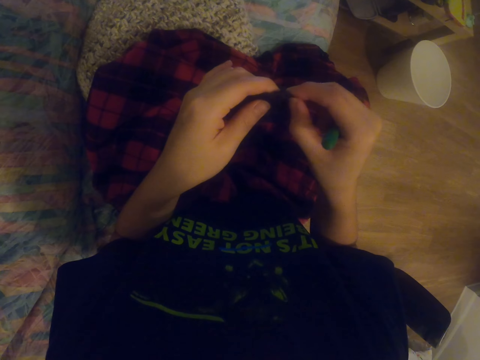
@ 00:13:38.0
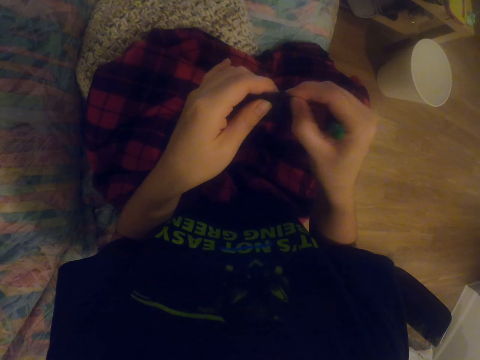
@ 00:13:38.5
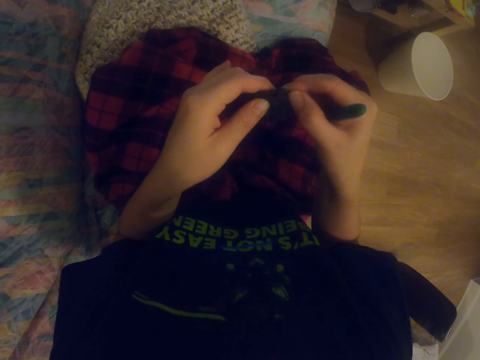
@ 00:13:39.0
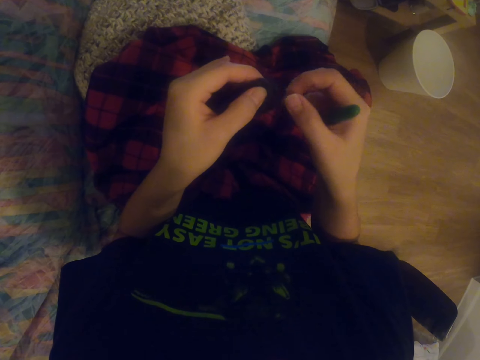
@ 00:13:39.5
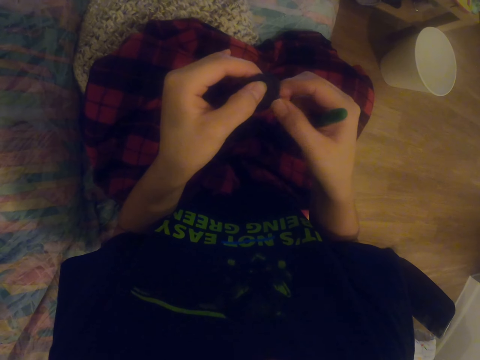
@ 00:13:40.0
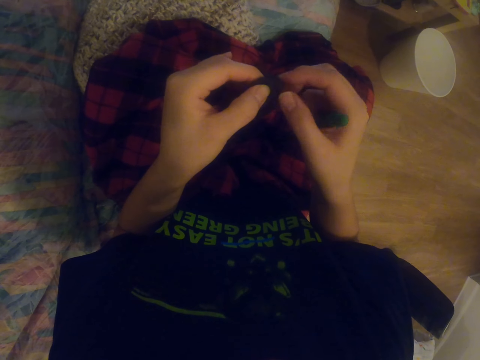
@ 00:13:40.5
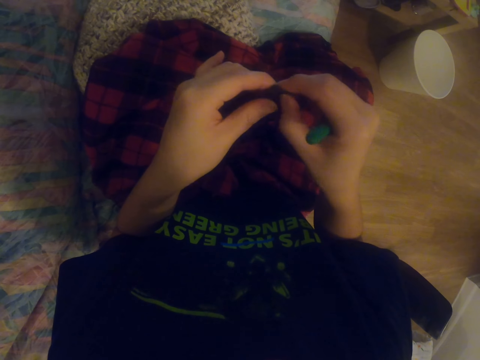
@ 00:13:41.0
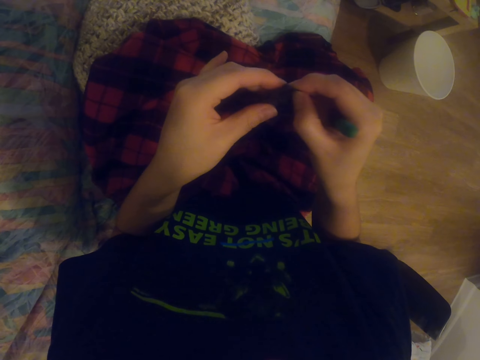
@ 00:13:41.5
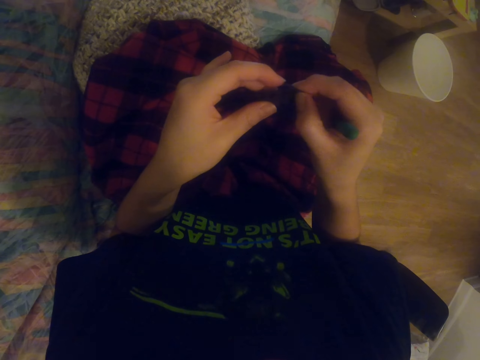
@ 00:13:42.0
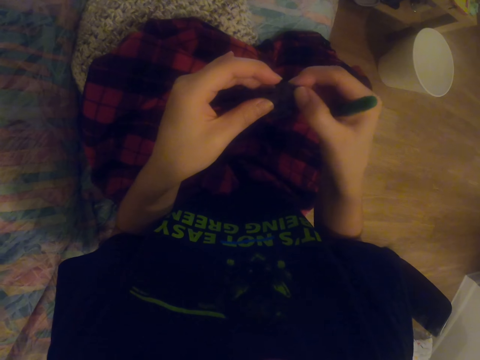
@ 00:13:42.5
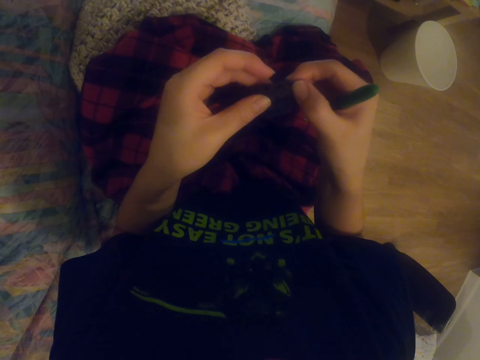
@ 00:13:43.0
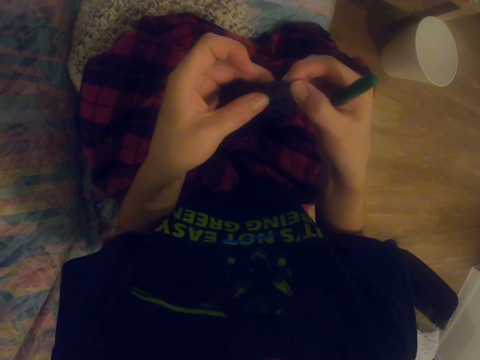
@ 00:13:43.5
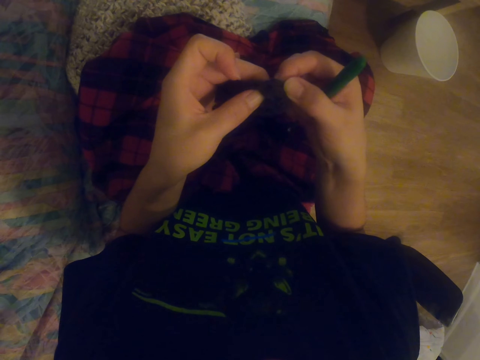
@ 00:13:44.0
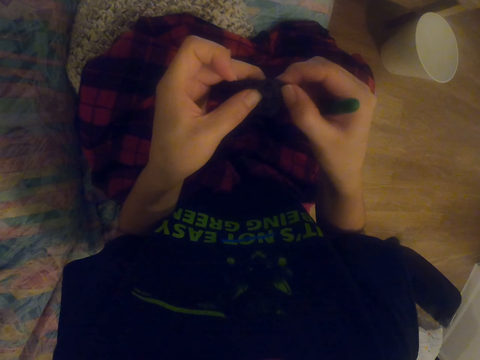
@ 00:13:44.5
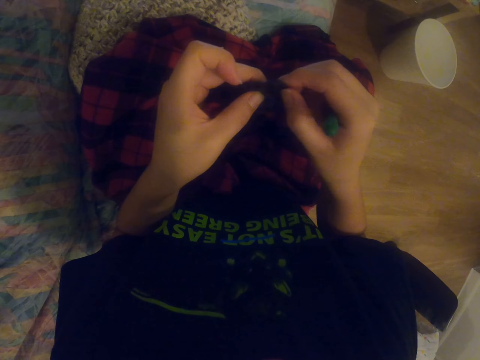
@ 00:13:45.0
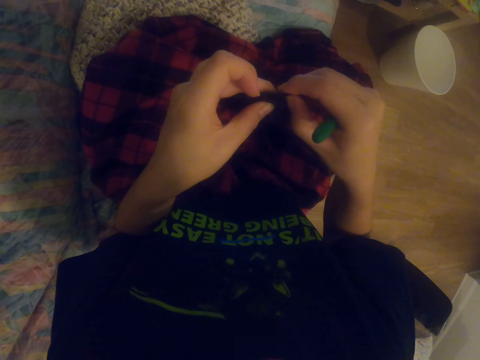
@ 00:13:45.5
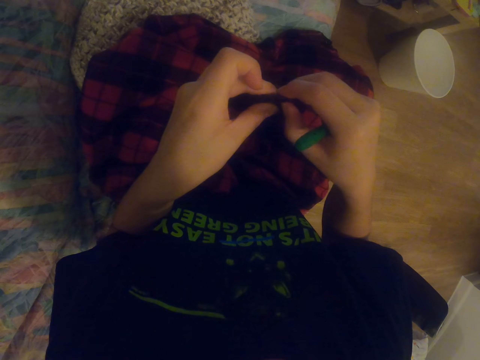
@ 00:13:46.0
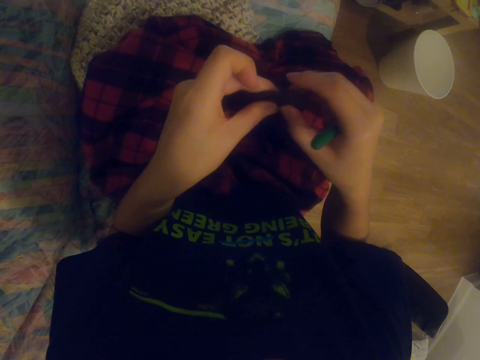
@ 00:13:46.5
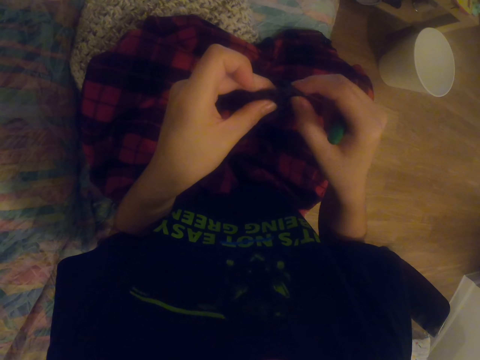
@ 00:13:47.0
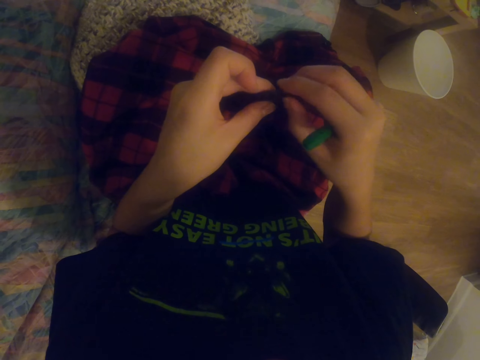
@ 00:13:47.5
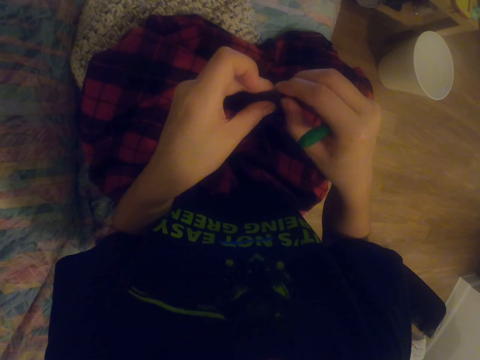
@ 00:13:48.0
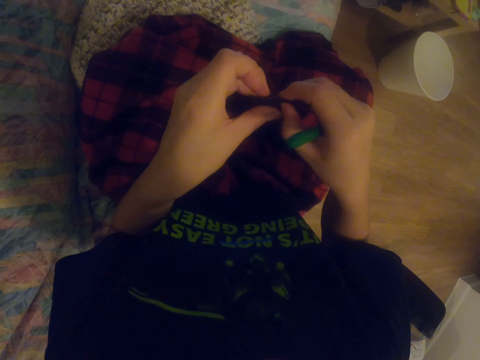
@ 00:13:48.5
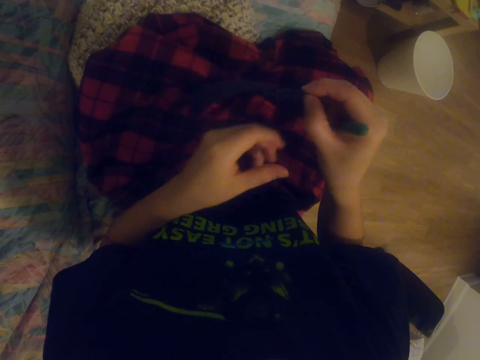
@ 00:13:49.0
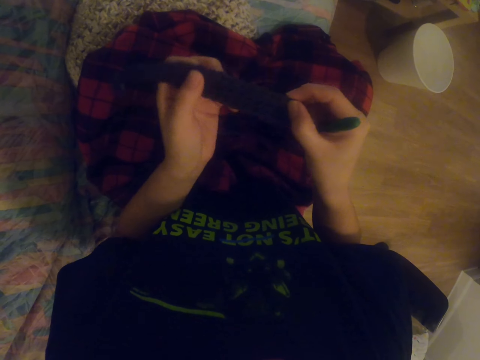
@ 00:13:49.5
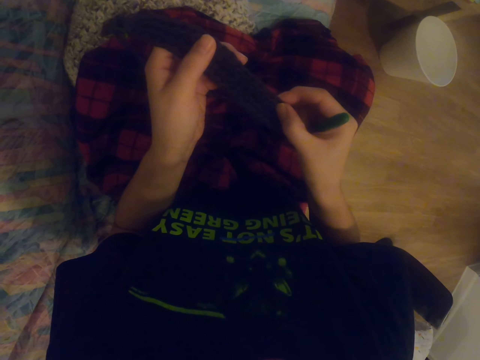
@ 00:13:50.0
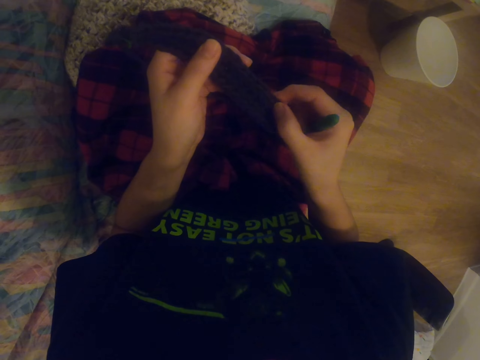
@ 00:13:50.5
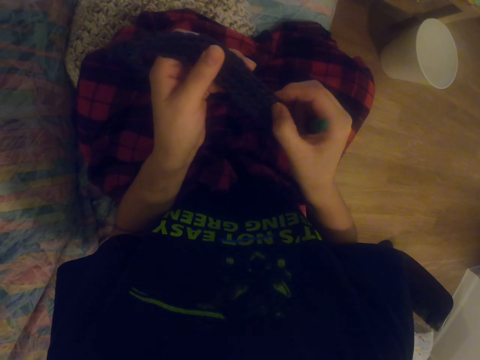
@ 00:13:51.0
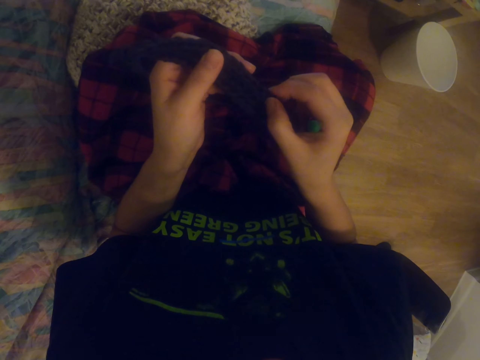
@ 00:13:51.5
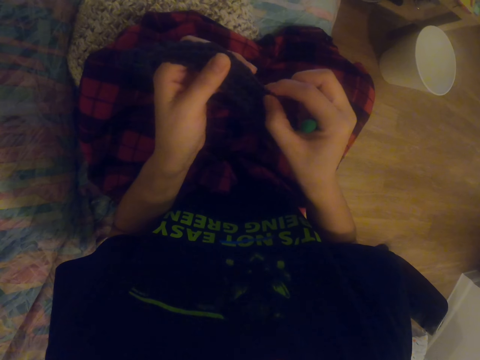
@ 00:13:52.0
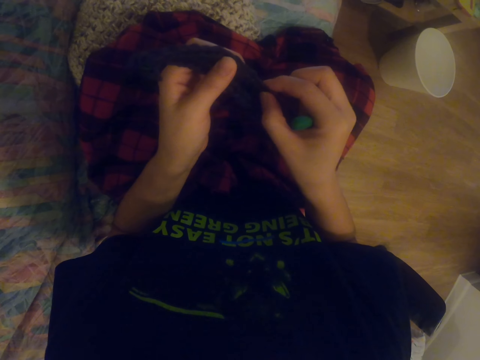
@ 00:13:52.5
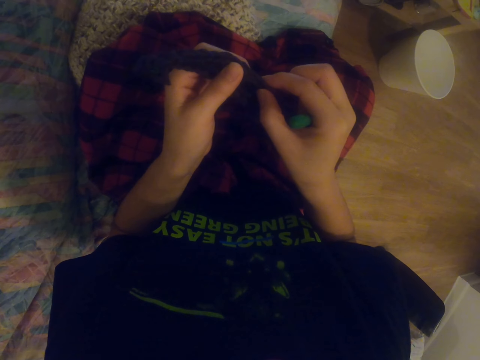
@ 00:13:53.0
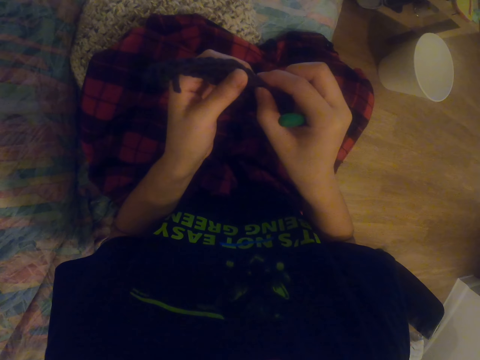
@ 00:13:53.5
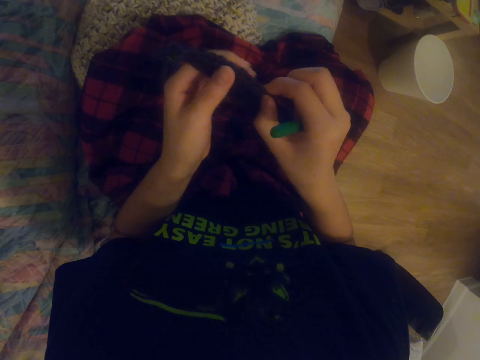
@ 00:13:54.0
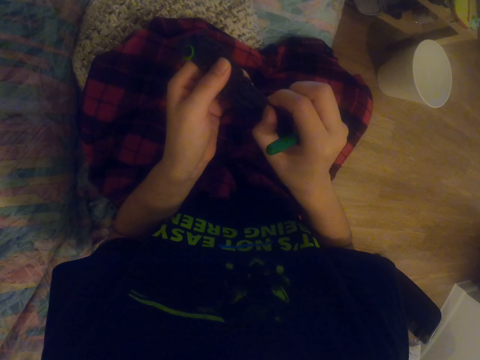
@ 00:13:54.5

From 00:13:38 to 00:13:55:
The camera wearer presses the sock. They press the sock again. They straighten the garment. They hold the garment. They straighten the garment.

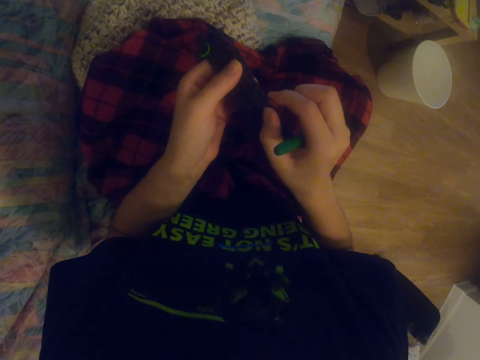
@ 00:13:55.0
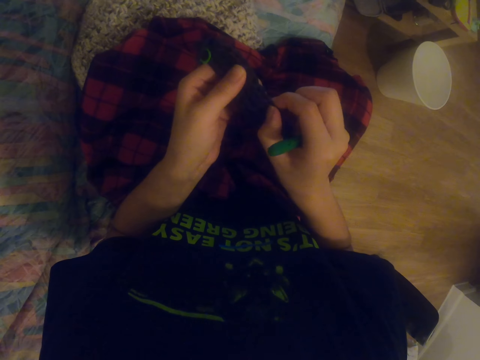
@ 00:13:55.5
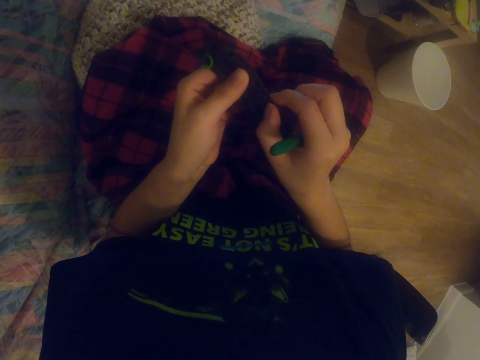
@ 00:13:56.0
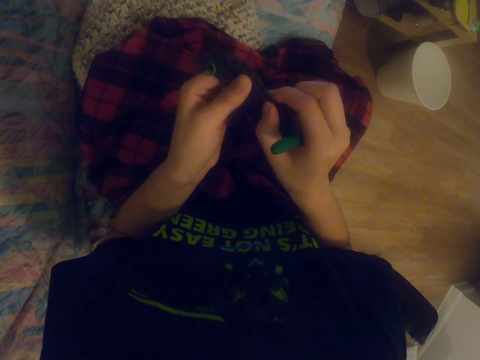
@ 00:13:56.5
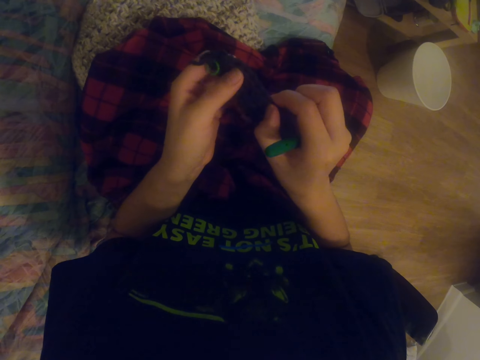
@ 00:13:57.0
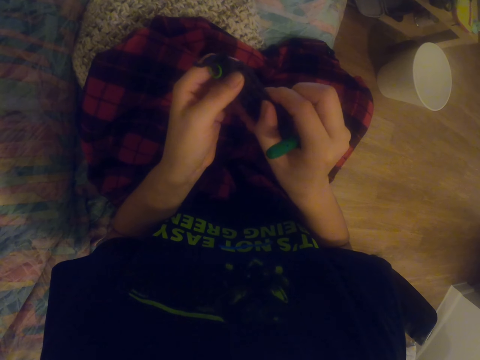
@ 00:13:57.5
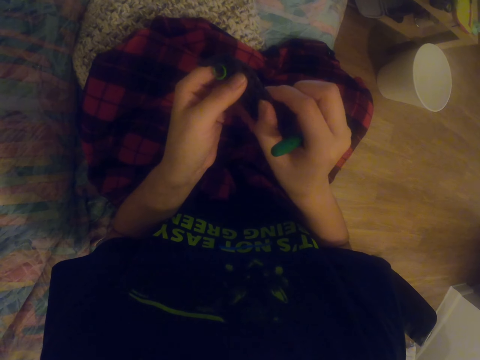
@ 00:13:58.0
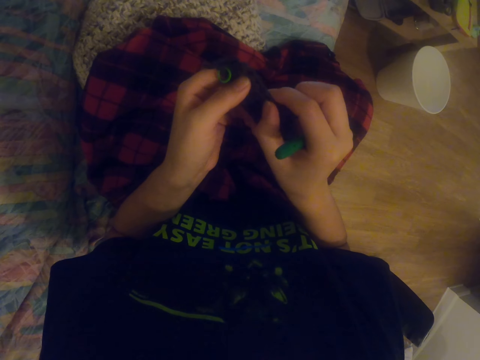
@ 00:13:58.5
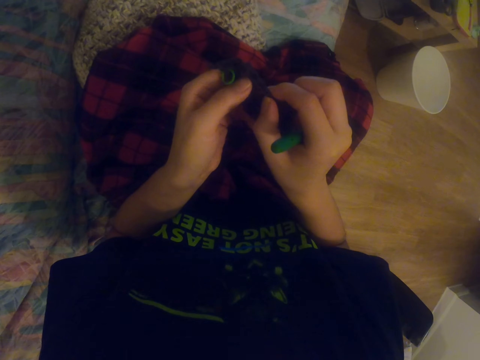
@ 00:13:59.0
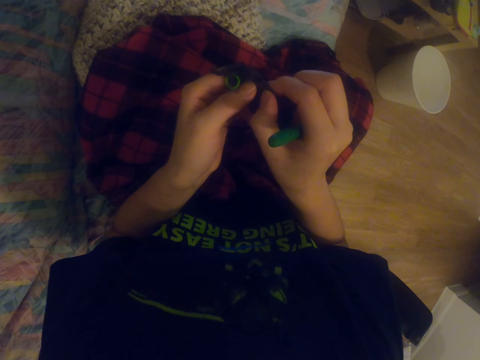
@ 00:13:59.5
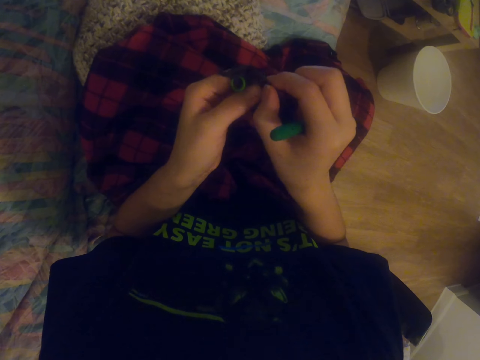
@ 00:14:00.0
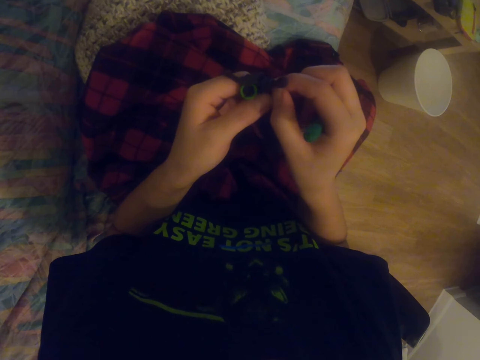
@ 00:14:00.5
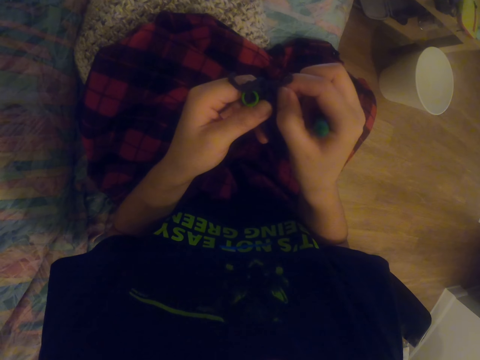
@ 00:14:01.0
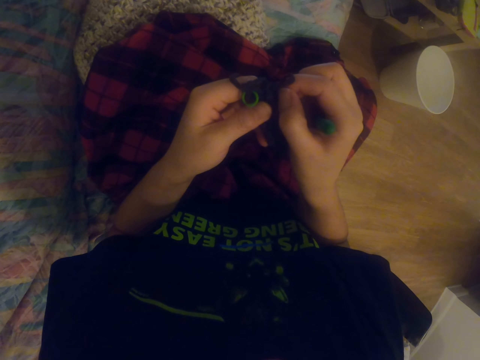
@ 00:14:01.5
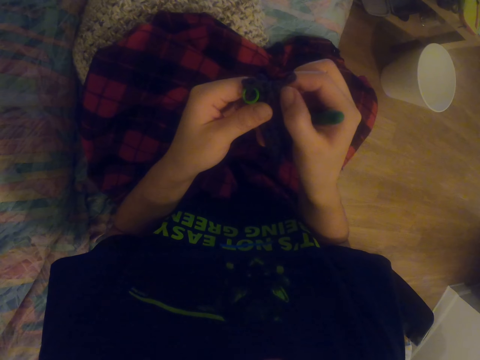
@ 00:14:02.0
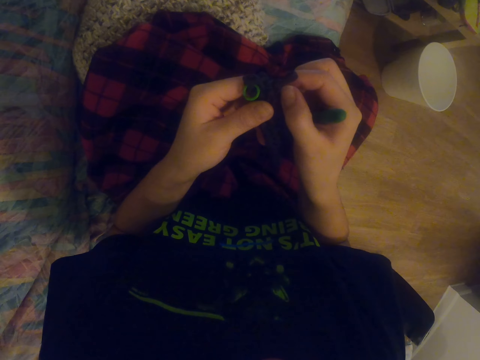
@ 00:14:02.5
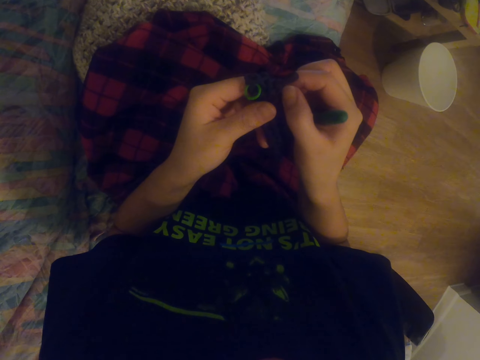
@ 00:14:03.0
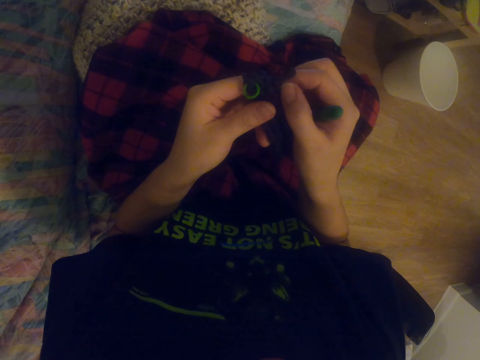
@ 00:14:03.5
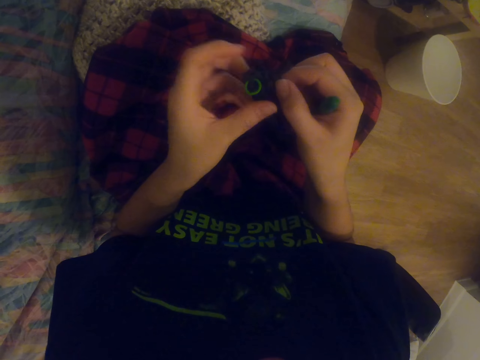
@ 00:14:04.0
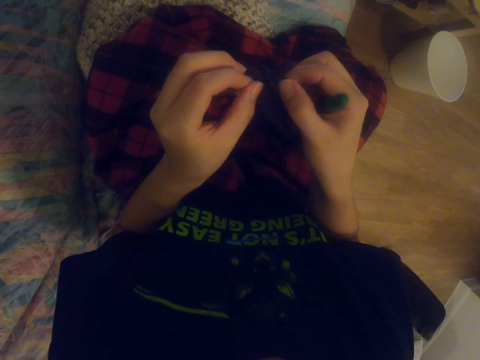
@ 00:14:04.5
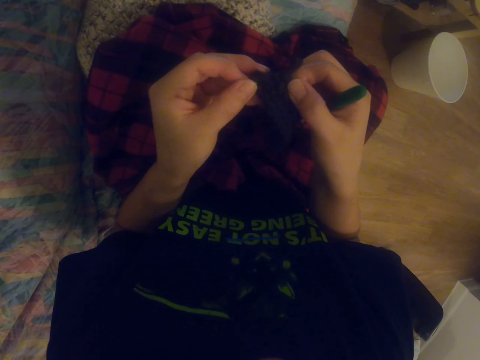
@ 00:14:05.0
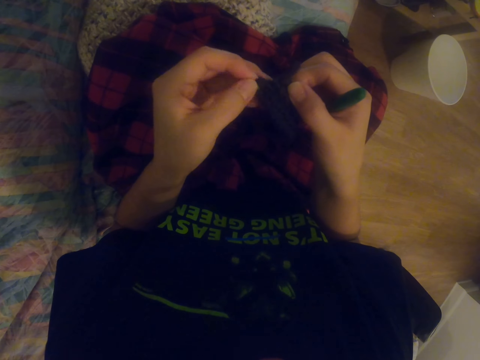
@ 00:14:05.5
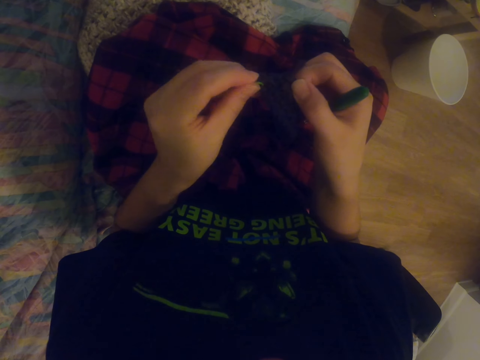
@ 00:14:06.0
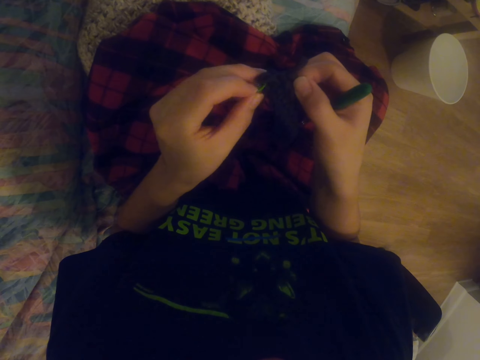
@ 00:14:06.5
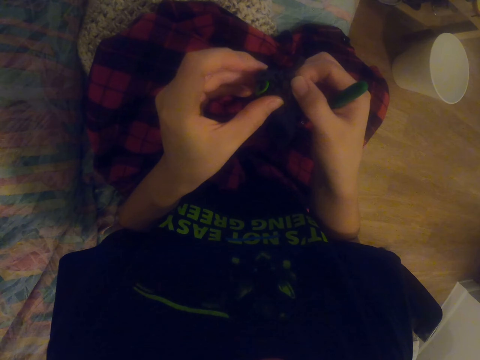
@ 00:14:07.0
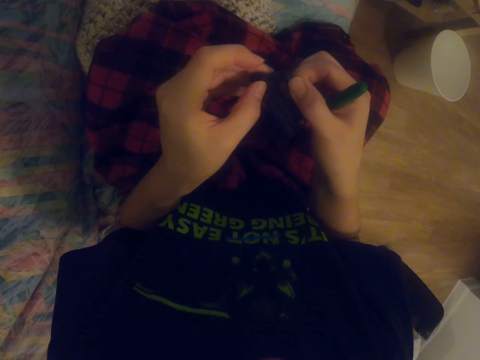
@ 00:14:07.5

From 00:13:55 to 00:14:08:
The camera wearer straightens the garment. They straighten the garment again.
